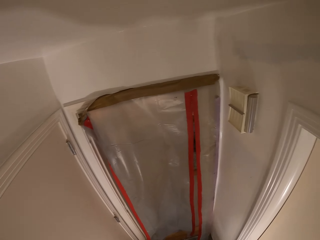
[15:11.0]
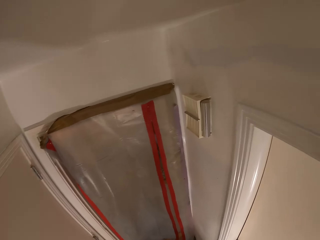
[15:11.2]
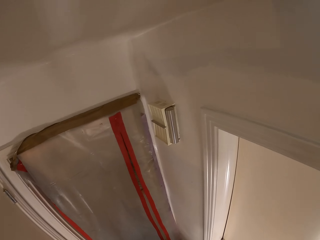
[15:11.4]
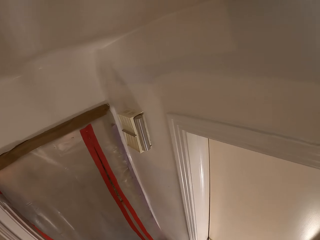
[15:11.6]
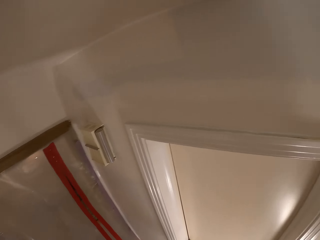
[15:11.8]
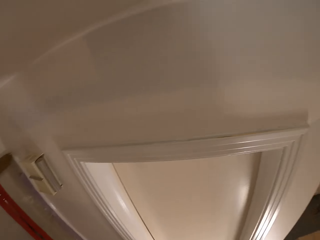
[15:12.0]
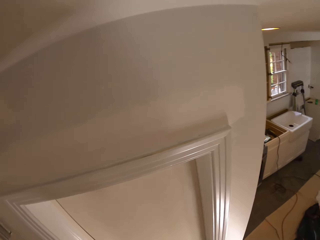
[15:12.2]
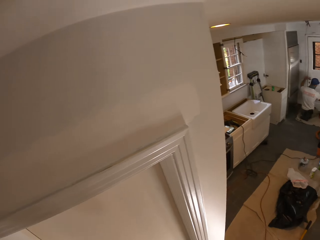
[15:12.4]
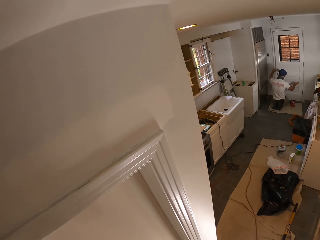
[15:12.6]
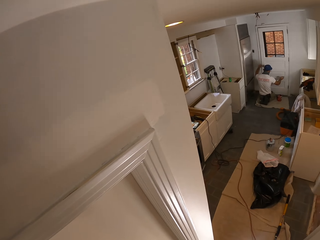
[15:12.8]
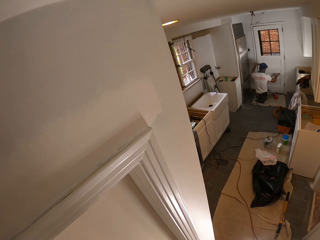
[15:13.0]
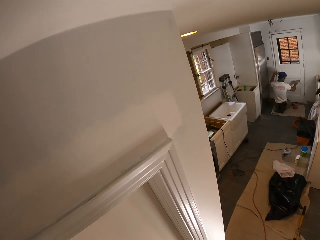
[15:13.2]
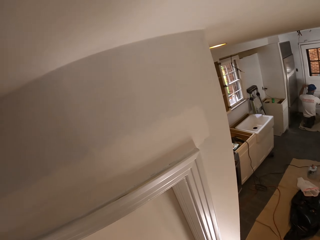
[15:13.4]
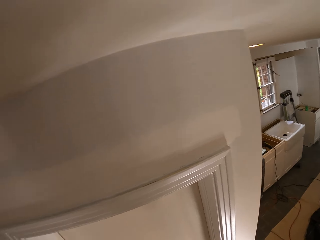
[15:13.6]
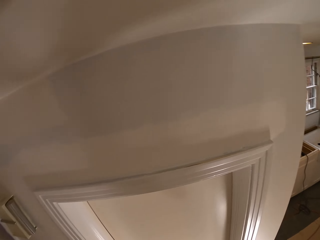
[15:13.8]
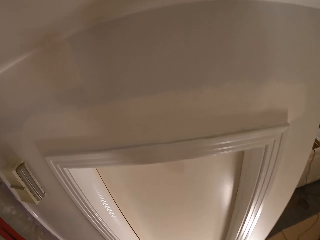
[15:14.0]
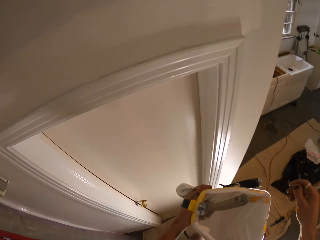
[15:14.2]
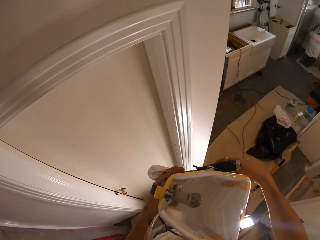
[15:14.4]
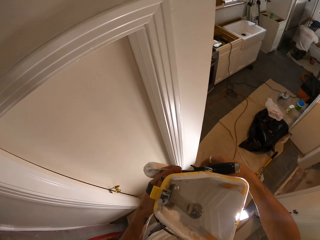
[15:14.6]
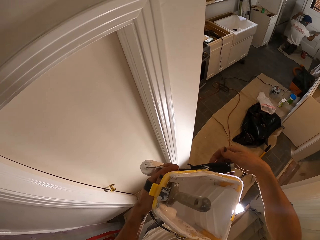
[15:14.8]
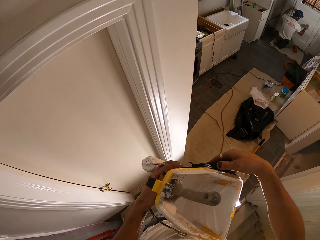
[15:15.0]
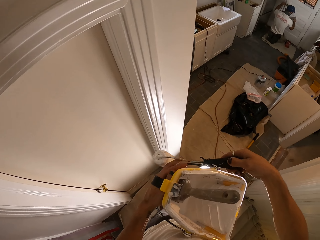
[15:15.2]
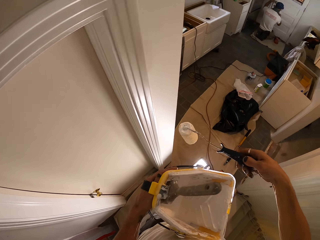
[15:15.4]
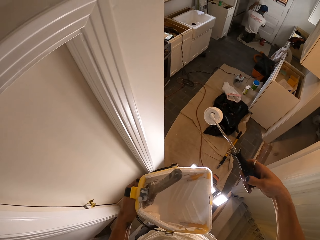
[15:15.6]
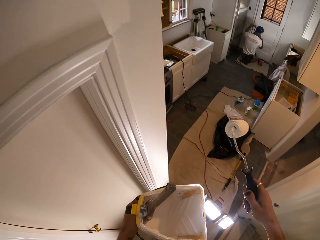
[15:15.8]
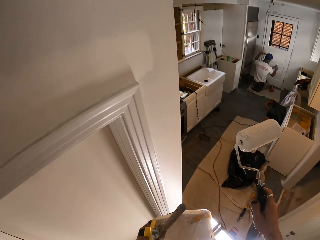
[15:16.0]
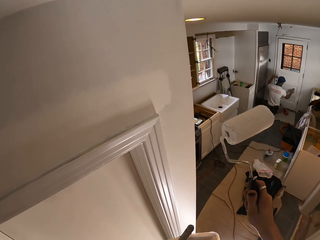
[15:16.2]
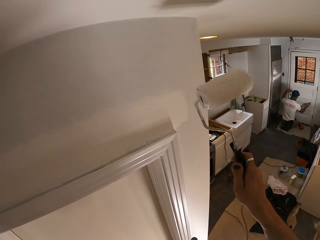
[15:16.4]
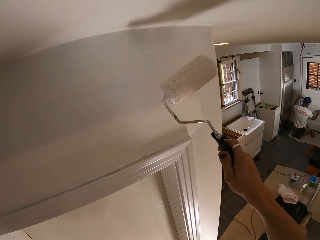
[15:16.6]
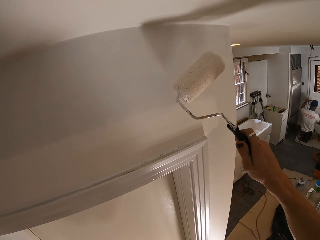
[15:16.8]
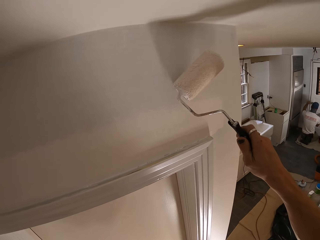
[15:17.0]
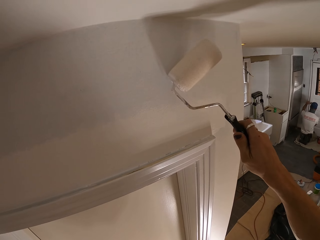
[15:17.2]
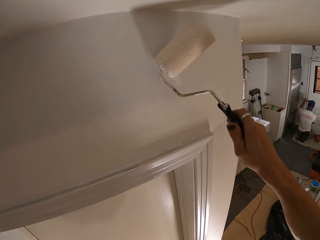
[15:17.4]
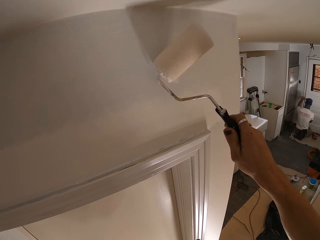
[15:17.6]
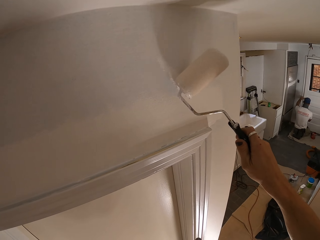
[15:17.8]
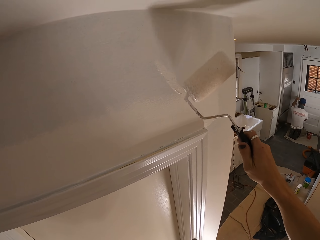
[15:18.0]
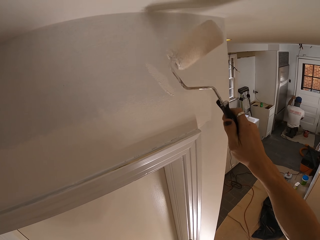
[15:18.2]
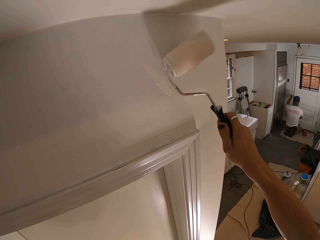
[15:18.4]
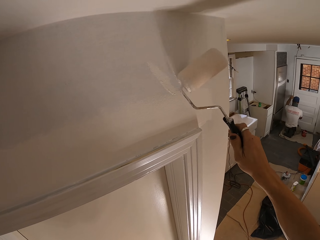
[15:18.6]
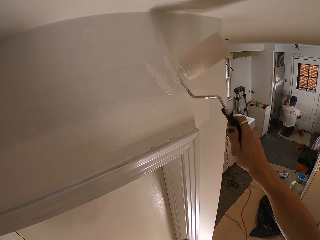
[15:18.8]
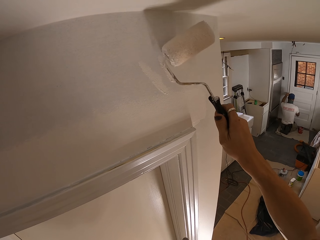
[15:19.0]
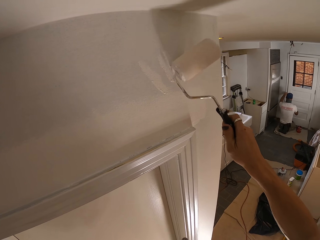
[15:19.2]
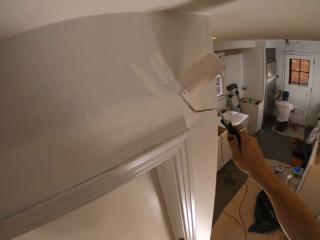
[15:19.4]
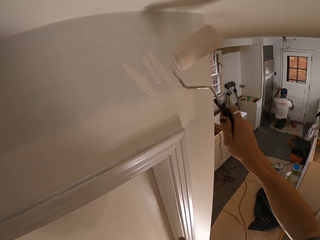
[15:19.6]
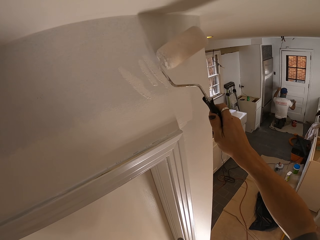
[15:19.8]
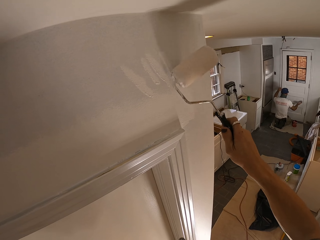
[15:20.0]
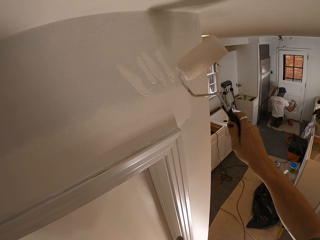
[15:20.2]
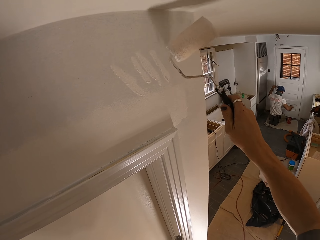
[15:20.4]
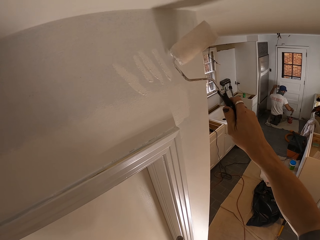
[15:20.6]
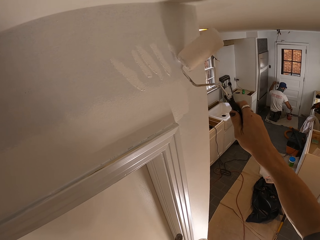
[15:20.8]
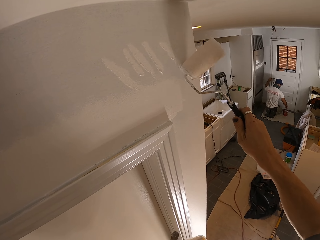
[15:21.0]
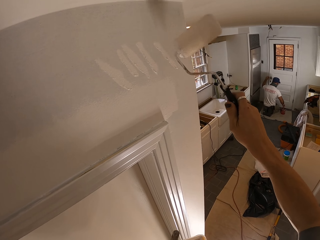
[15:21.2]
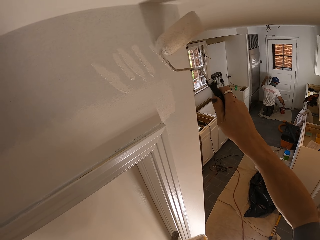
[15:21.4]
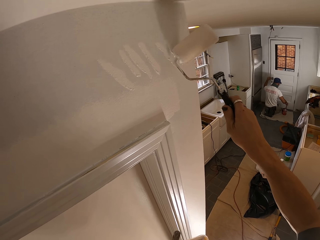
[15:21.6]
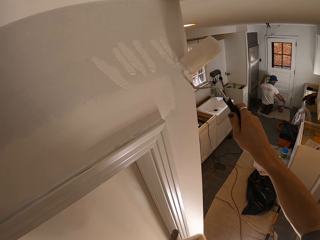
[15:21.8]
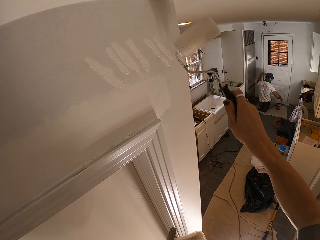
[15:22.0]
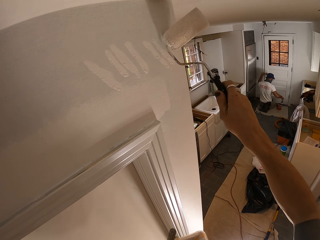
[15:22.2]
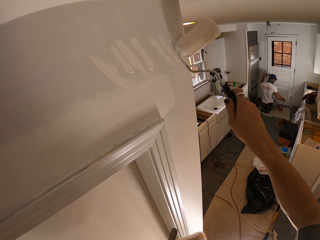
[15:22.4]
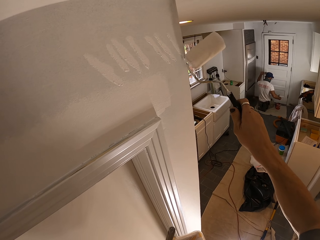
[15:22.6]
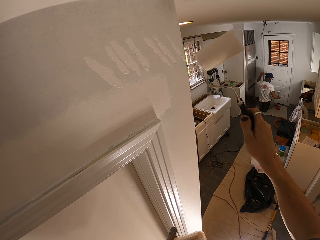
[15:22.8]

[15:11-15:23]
The camera wearer paints the wall.

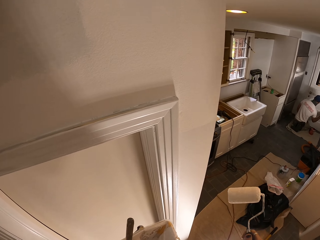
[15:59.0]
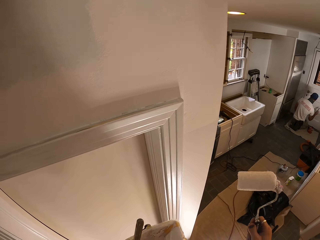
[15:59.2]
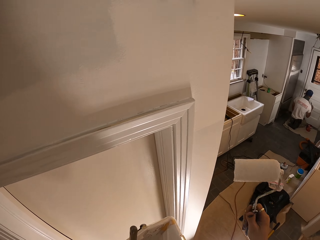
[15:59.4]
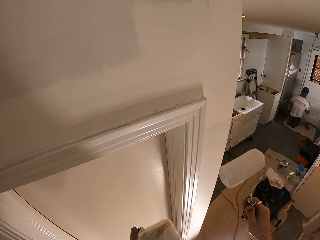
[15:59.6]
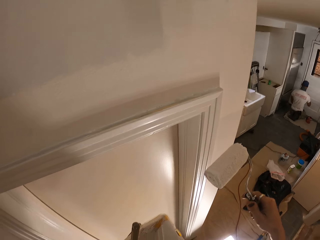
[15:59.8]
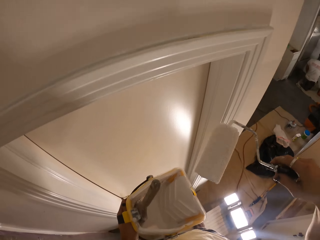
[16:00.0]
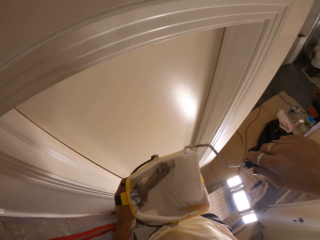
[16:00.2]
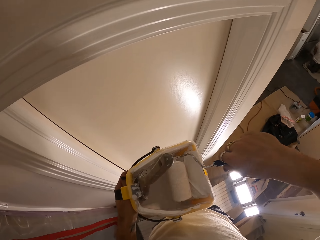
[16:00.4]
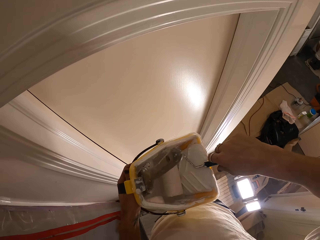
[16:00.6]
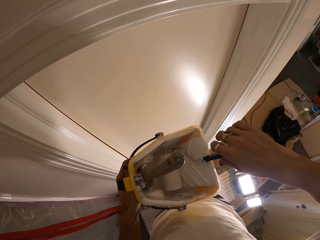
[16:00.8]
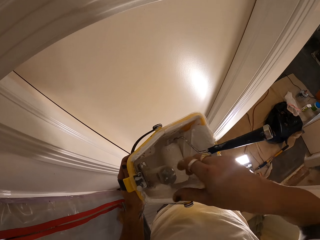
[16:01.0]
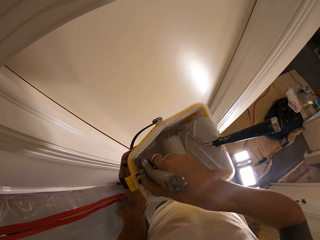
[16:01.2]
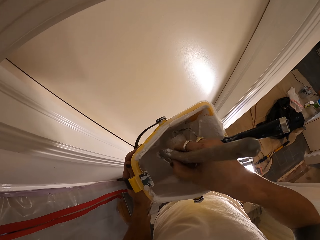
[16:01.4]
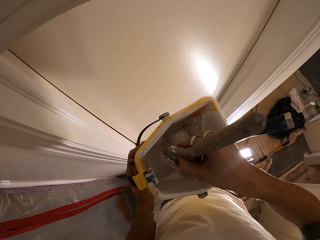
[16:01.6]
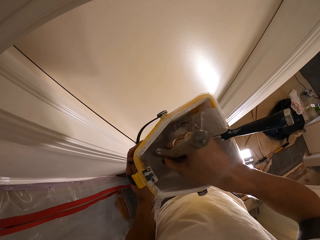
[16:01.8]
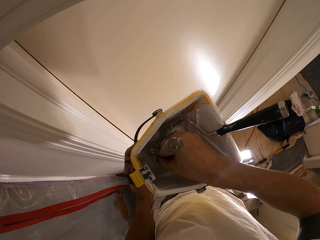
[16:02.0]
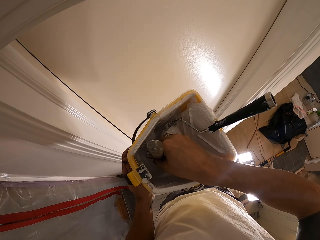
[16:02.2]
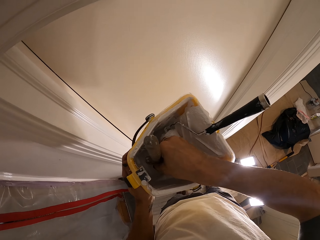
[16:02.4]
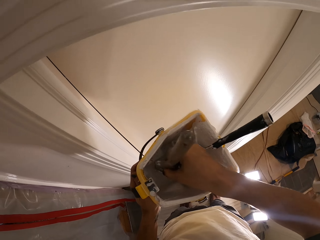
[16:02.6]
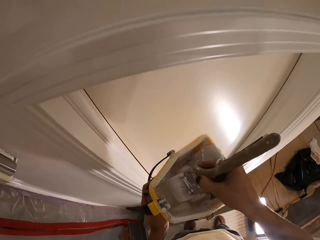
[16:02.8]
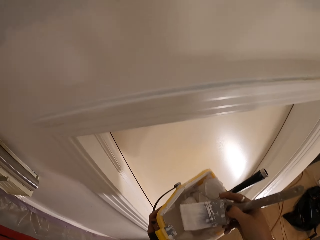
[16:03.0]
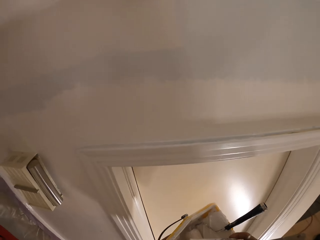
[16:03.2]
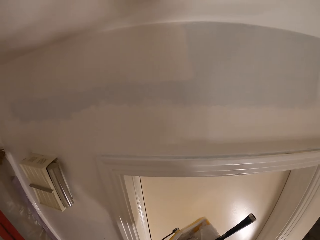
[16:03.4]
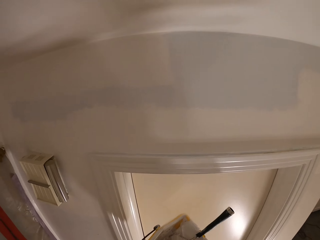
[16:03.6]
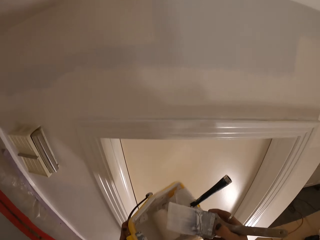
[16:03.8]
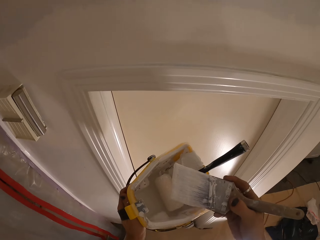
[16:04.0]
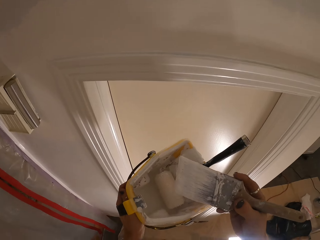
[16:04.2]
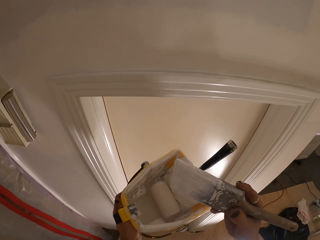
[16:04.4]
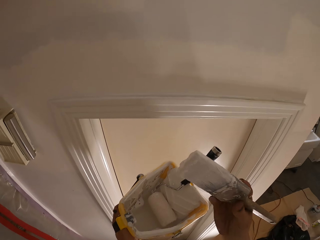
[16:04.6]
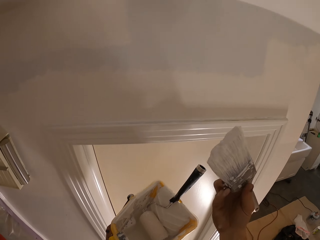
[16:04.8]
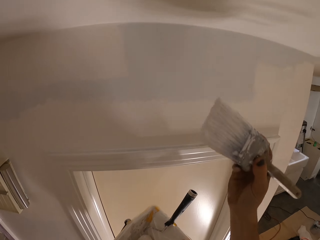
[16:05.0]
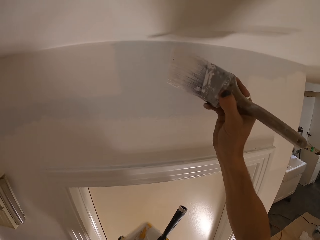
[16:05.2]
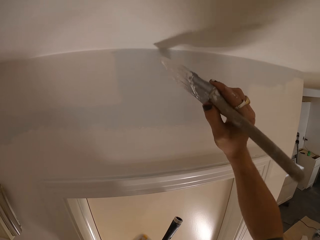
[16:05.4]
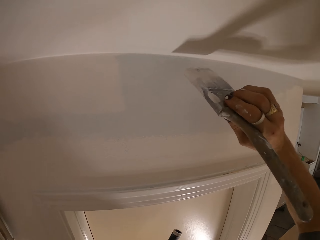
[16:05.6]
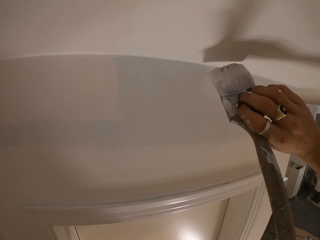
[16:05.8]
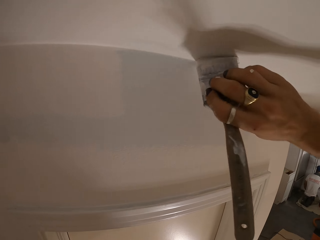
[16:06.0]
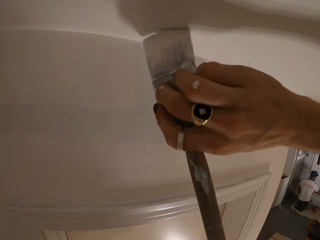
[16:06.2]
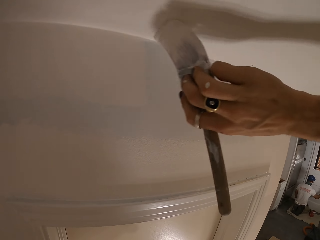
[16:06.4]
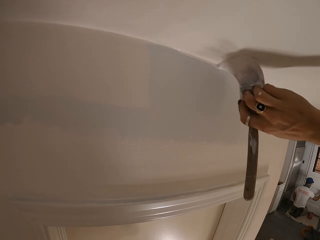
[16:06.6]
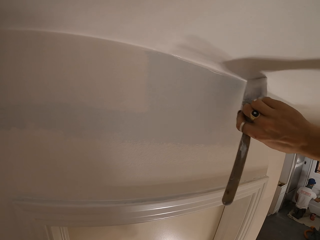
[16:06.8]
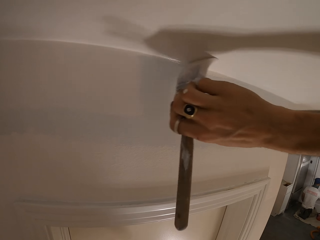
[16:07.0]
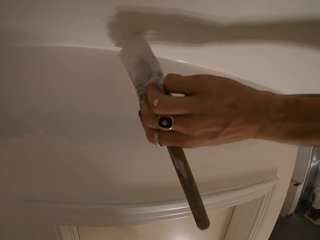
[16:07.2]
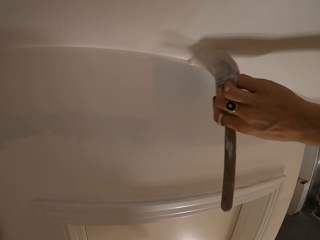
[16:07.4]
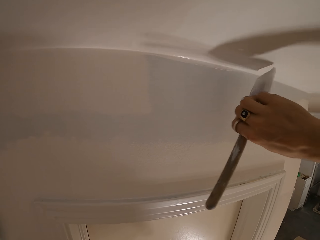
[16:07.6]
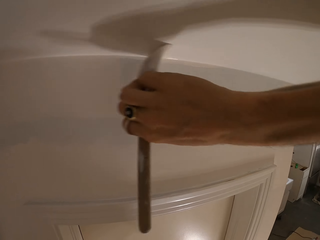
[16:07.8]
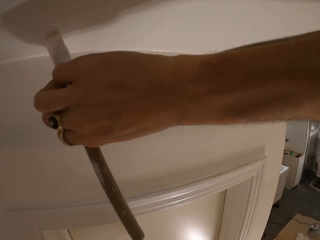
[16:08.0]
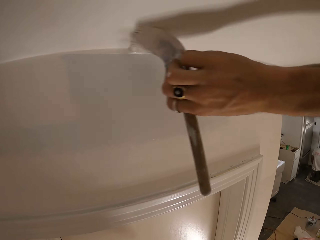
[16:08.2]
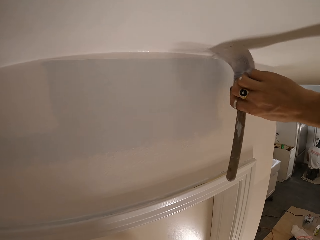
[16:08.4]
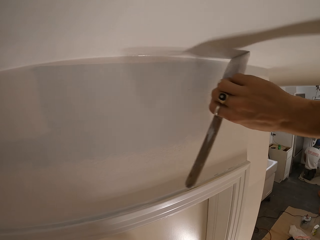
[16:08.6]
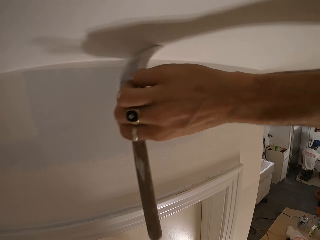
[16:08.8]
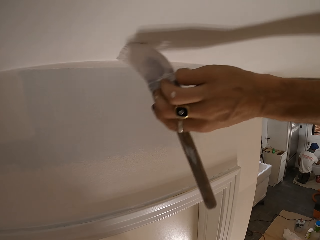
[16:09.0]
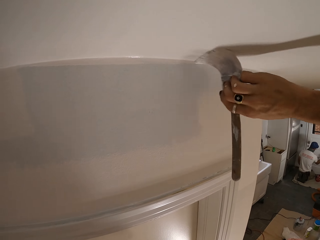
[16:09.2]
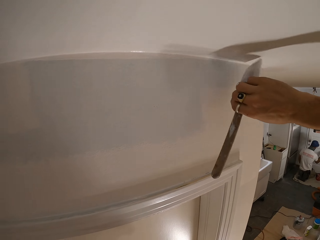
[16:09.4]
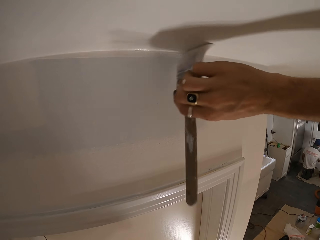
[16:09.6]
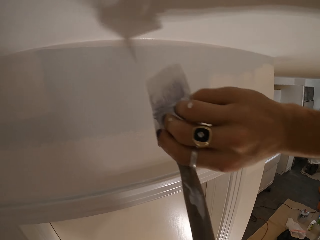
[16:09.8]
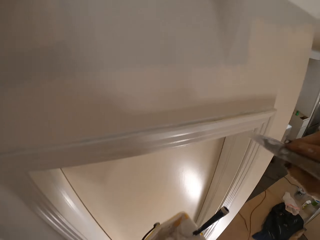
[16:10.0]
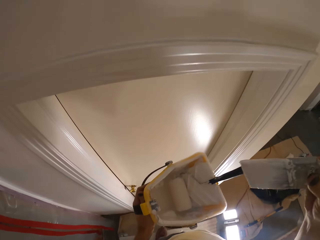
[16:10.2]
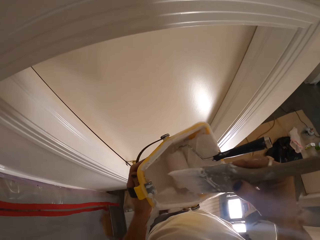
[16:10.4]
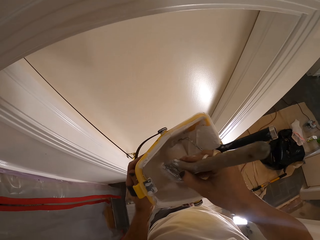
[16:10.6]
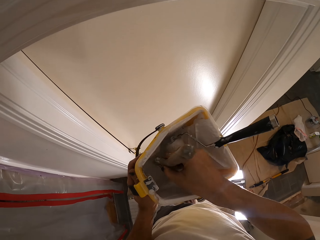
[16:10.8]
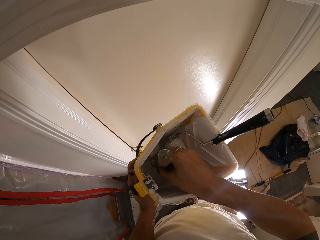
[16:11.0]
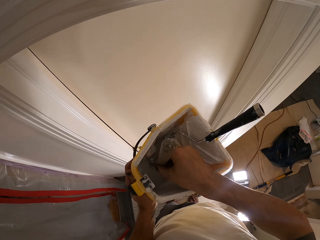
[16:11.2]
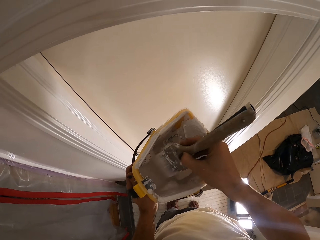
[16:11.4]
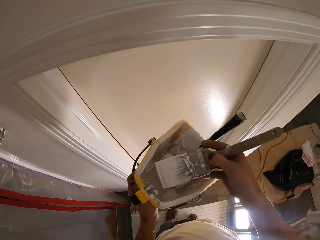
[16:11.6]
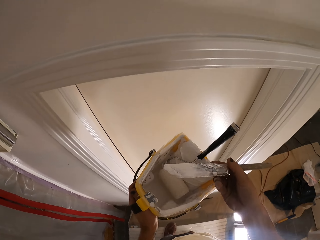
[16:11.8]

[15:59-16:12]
The camera wearer dips the brush in the paint. They pick the brush. They paint the wall. They take the paint brush. They dip the brush in the paint.
